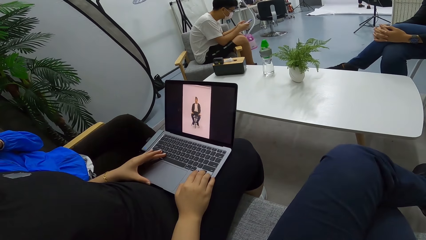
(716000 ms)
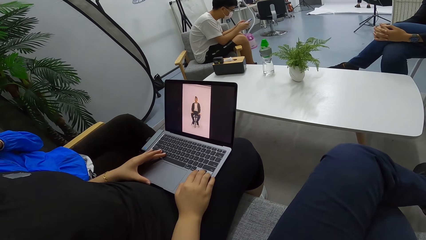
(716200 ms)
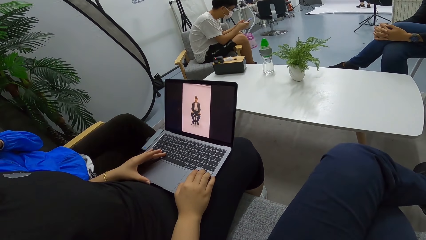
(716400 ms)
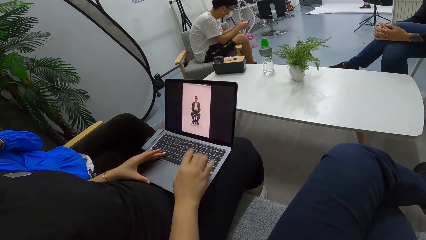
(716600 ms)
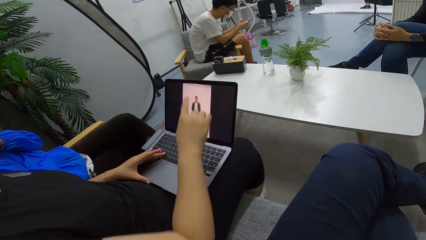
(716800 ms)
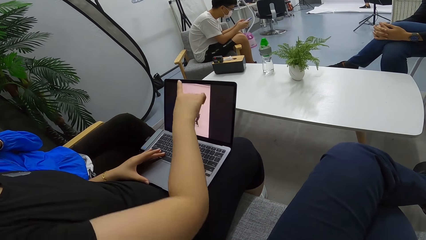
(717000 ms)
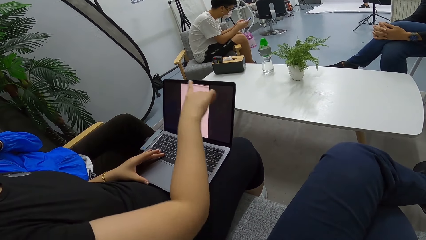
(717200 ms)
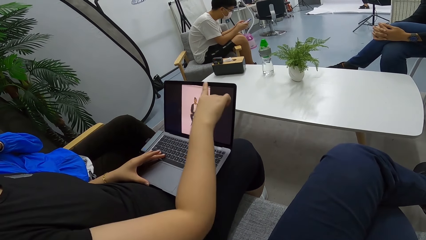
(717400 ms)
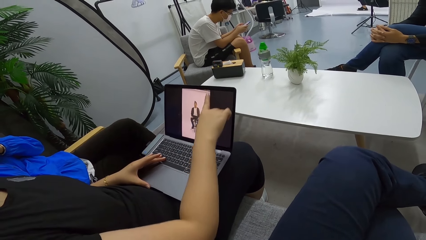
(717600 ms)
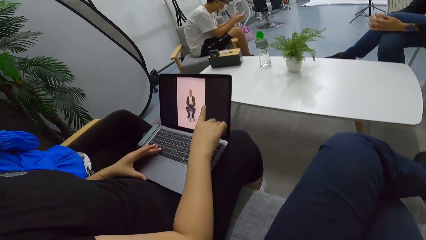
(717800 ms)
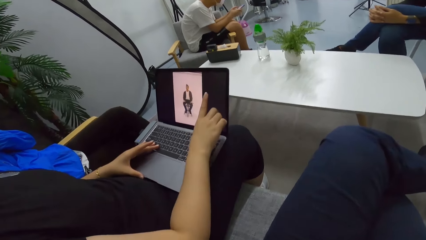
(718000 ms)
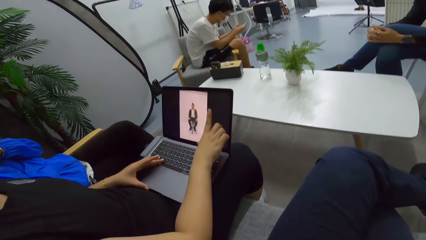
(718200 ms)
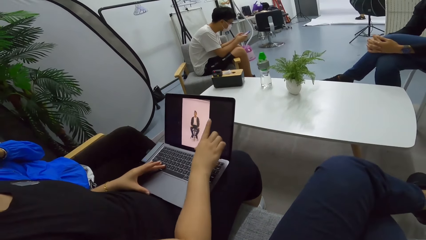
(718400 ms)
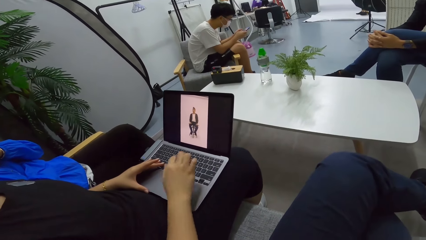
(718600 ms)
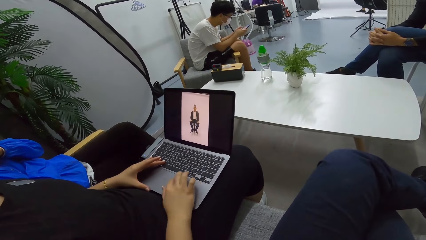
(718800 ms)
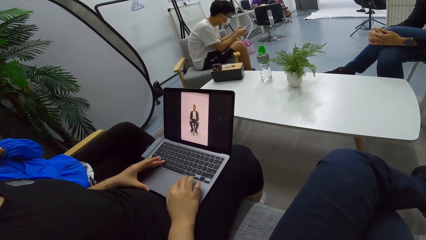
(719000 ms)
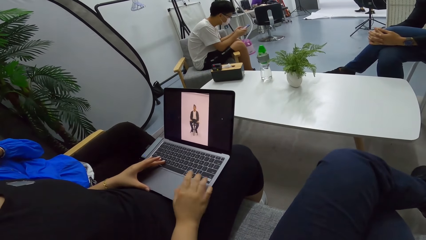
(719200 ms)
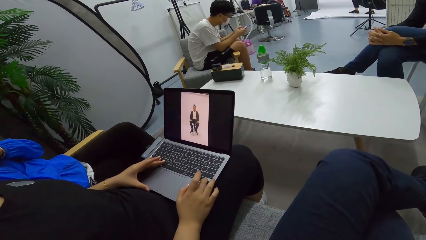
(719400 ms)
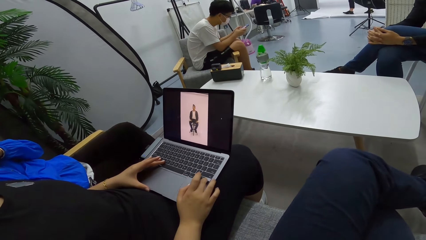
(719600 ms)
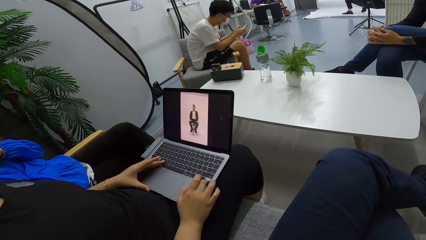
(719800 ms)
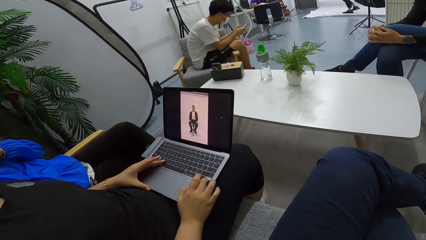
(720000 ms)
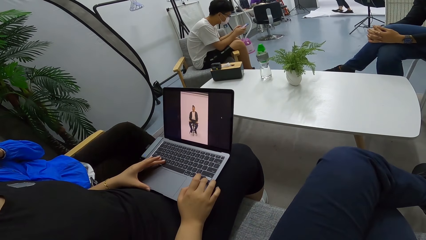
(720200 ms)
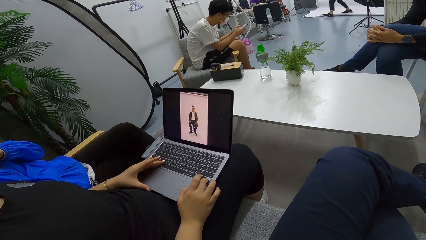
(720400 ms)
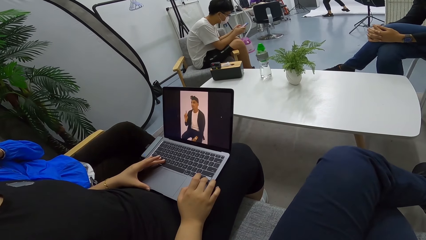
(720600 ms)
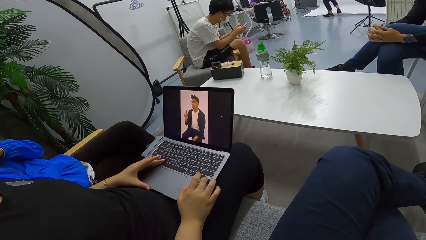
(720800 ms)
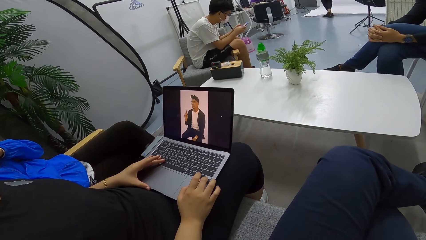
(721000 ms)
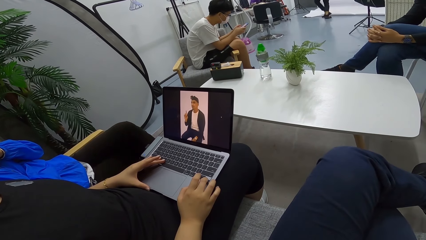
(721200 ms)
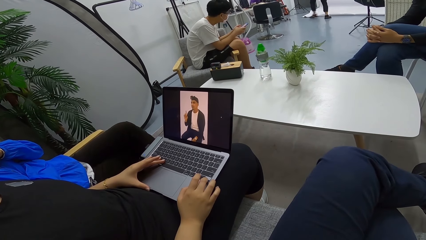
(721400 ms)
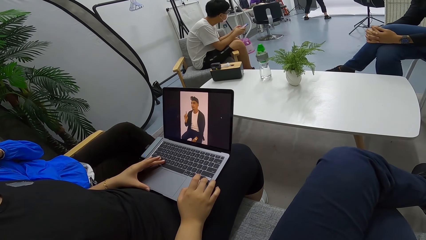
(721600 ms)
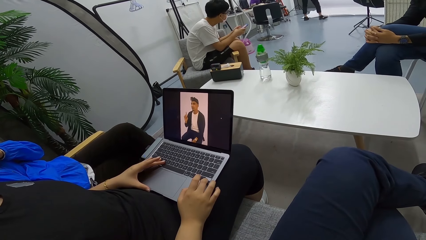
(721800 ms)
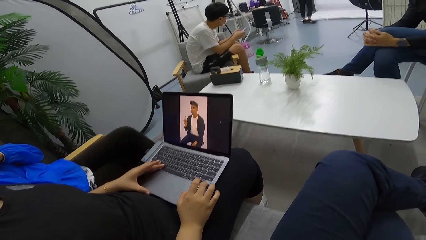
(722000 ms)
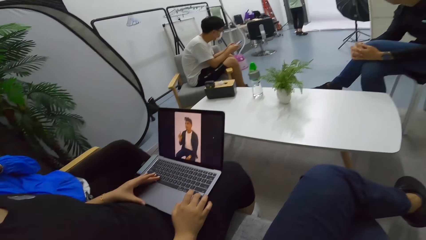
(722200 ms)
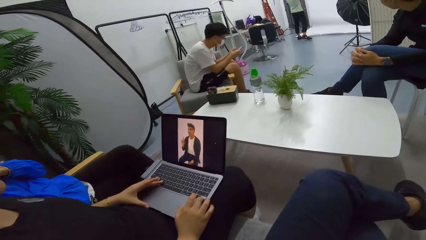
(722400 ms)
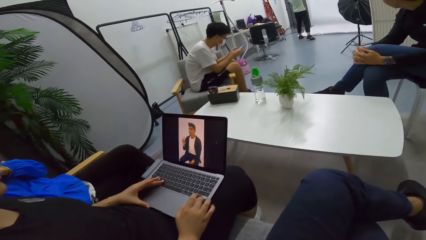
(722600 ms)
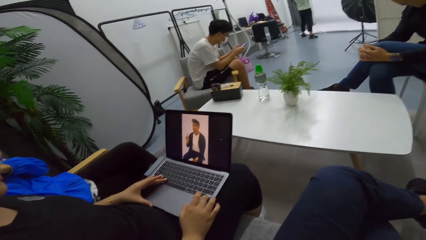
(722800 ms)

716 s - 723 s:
A person touches the laptop screen.

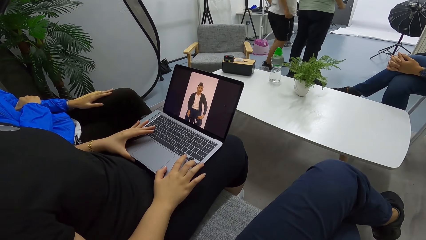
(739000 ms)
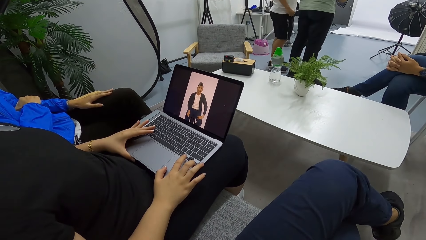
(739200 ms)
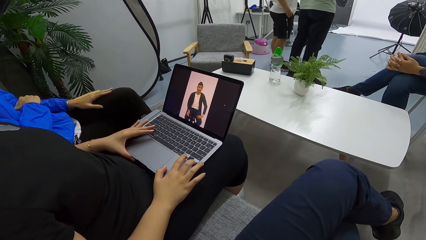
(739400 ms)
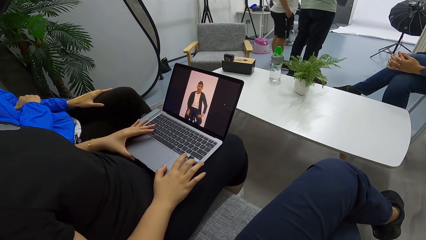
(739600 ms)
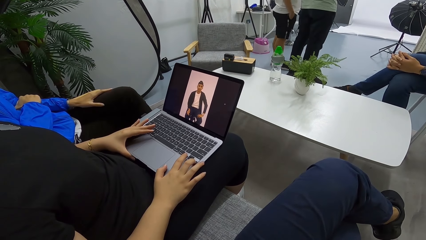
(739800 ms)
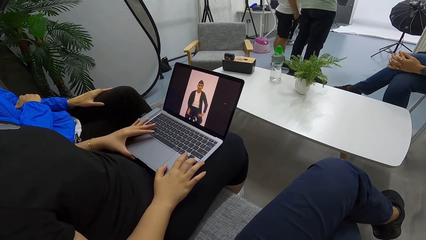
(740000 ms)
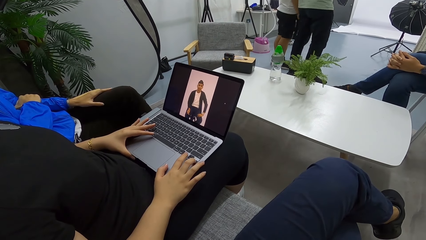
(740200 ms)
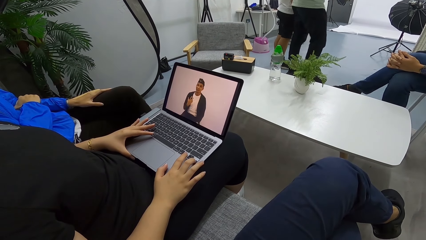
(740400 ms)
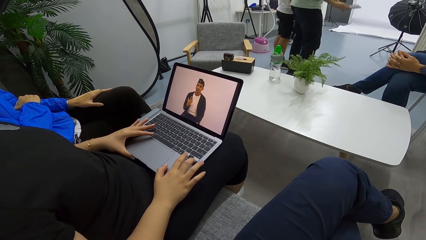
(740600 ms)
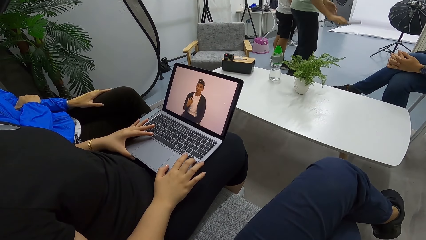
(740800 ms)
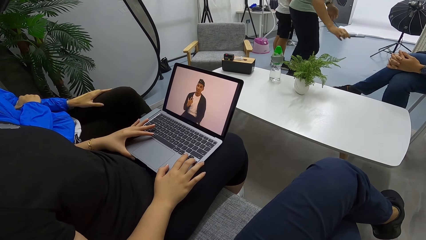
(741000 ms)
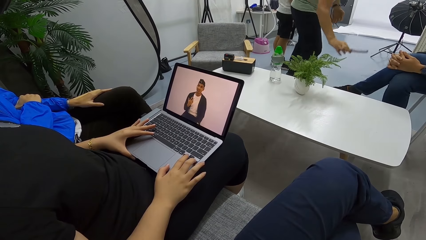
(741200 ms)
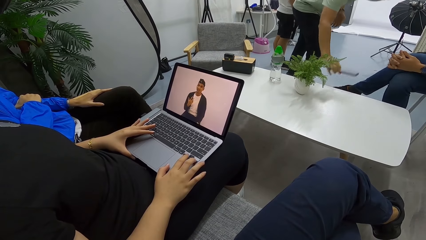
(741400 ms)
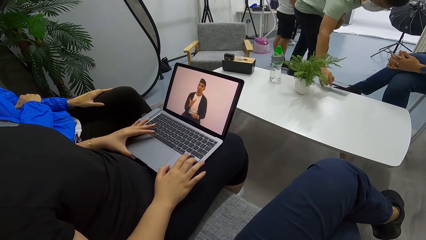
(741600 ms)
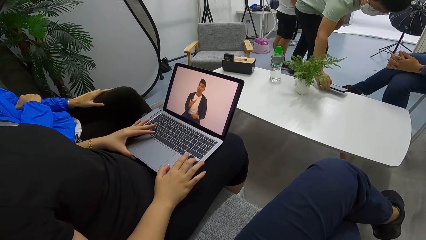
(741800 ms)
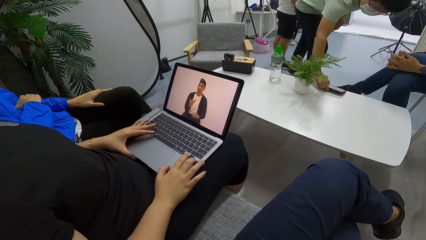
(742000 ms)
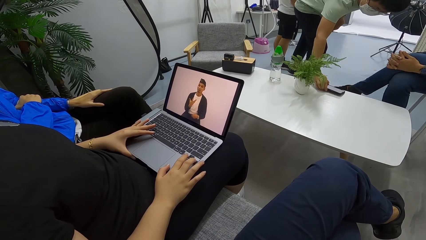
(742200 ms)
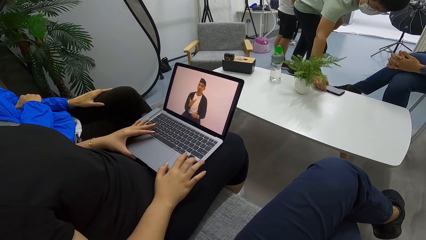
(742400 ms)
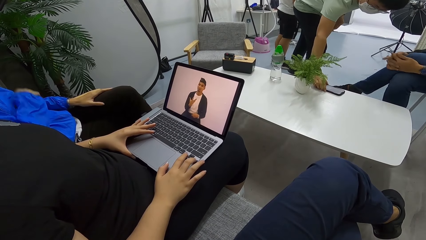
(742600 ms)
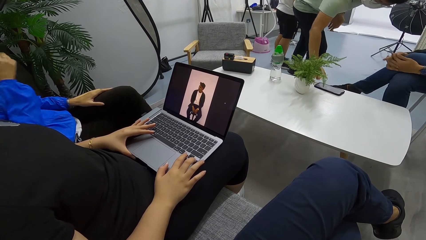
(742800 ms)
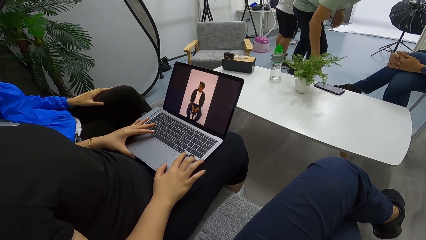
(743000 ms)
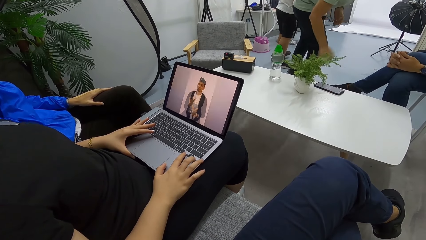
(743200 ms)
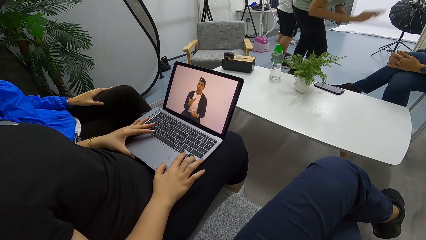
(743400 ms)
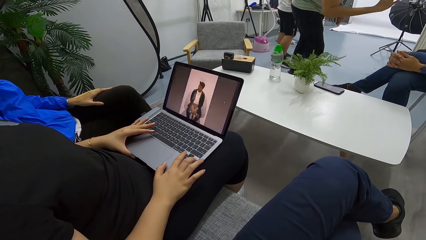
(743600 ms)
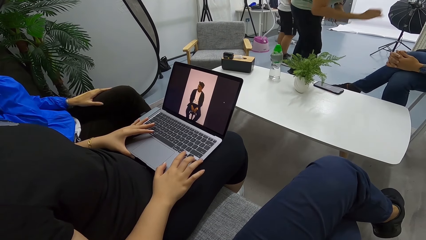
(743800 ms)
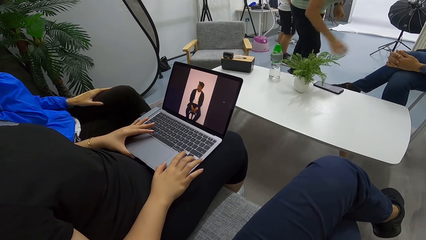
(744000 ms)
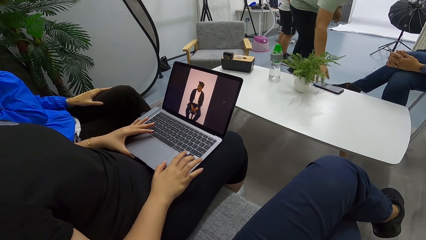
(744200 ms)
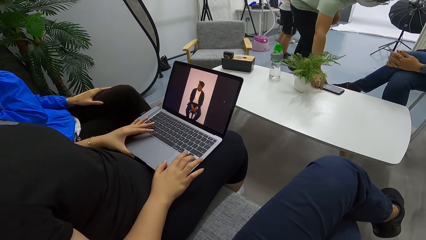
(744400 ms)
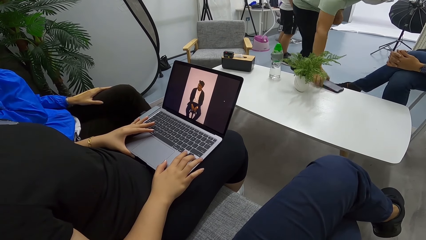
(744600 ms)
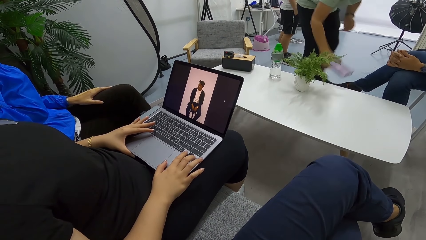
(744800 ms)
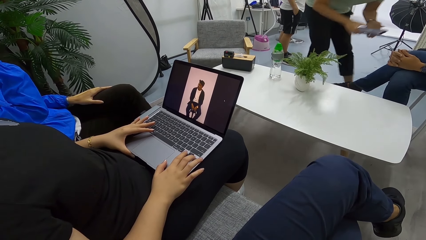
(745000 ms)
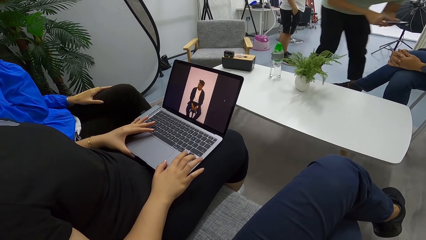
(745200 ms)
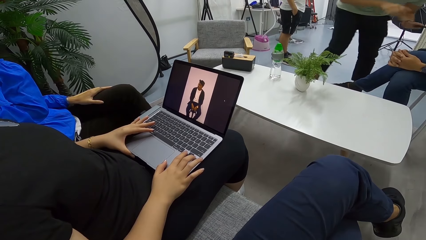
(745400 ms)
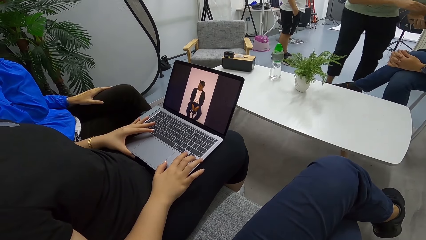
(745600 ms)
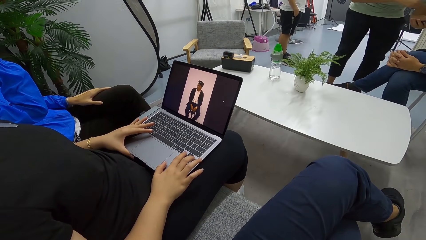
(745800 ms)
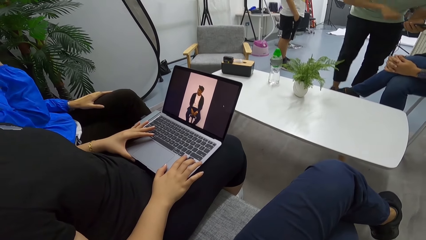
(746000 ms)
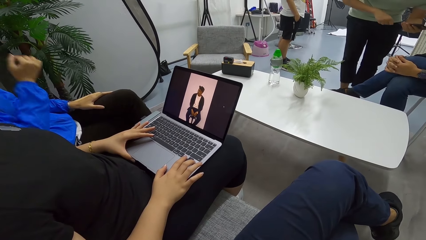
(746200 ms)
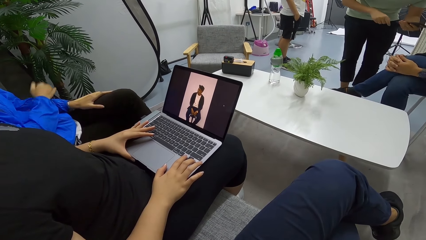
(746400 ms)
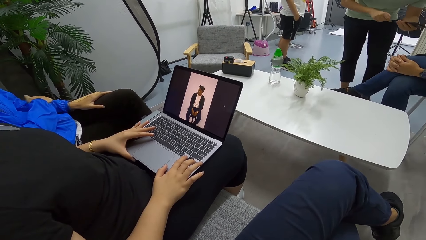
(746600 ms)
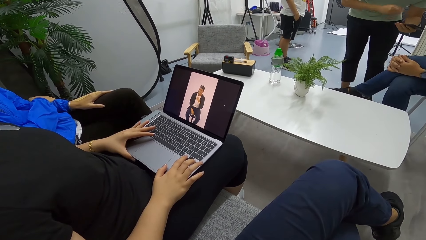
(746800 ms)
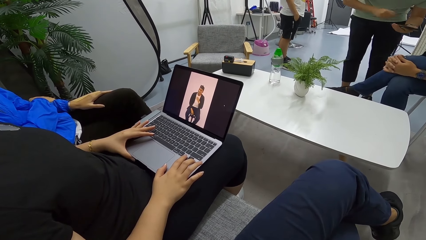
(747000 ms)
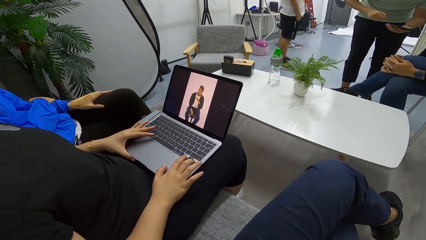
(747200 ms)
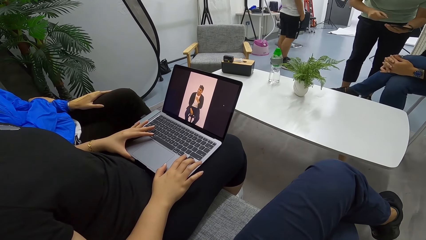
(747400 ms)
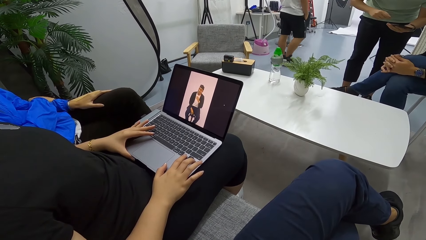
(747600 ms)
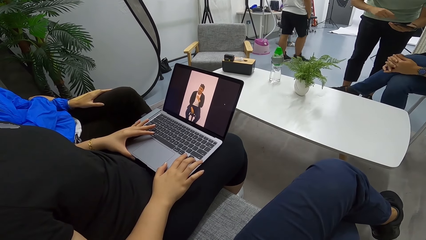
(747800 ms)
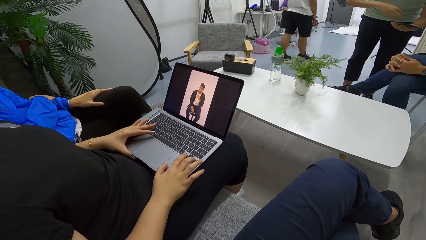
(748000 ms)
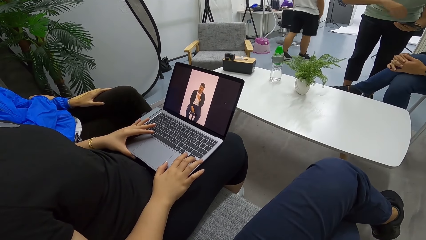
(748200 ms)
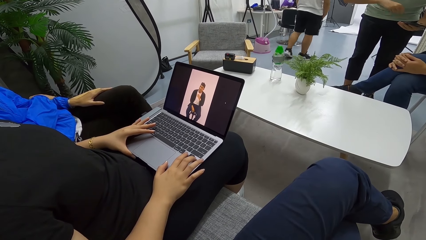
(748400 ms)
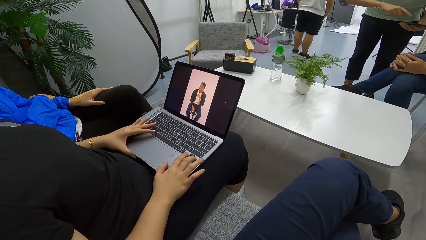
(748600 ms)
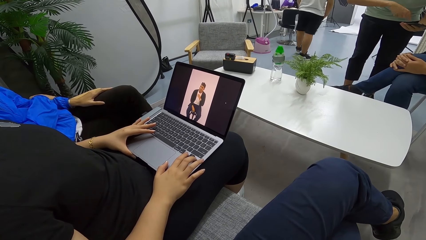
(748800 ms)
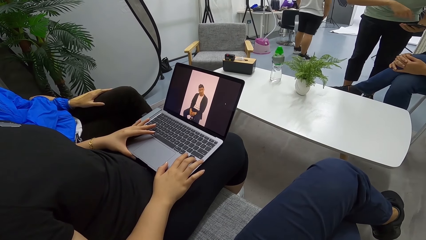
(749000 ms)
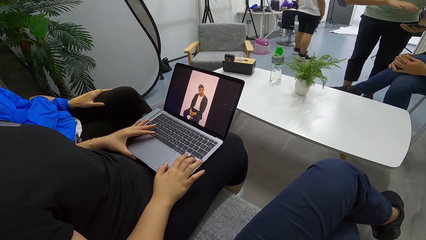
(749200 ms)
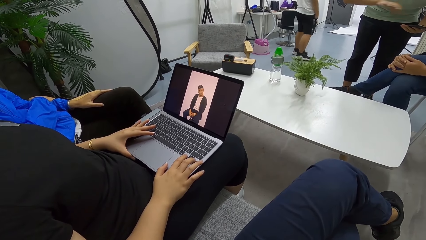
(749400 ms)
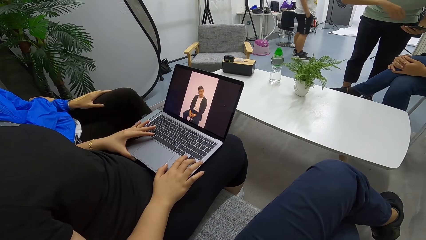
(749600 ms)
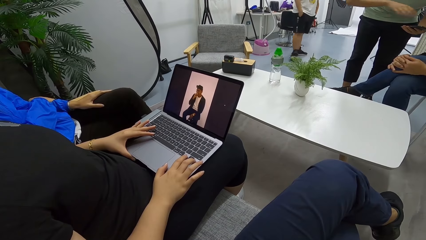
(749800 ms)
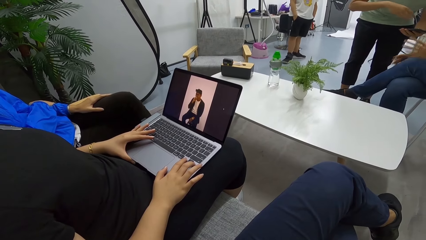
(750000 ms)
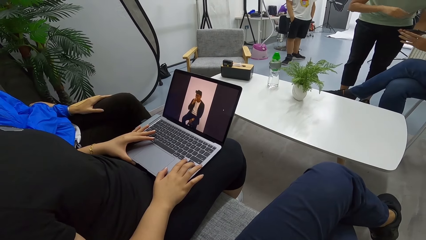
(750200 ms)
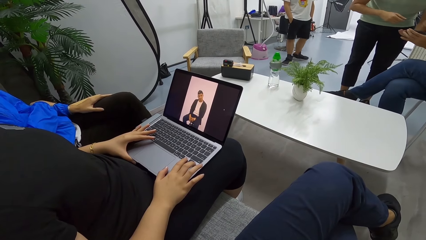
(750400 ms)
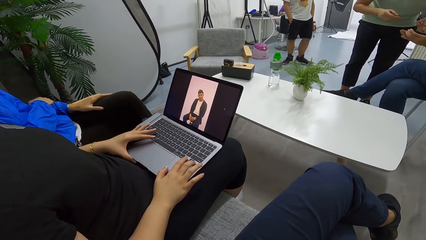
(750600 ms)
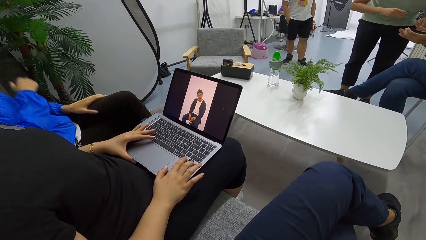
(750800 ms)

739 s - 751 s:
The camera wearer looks at the laptop.
